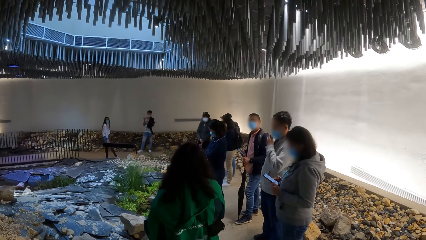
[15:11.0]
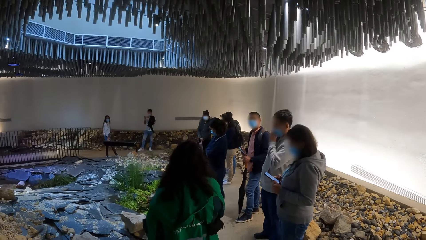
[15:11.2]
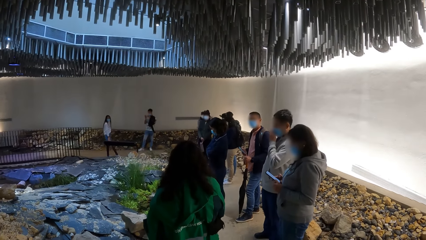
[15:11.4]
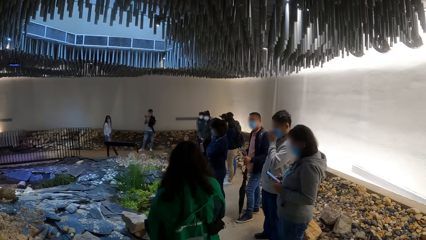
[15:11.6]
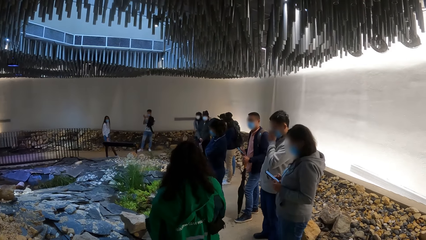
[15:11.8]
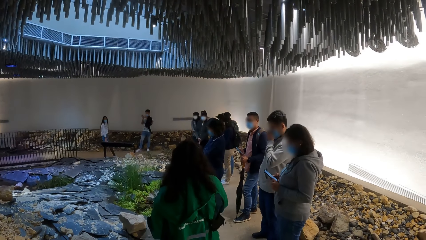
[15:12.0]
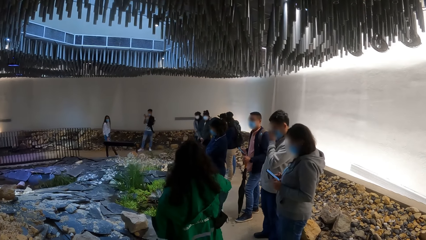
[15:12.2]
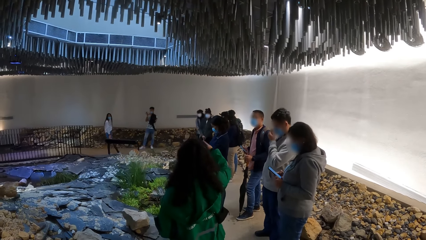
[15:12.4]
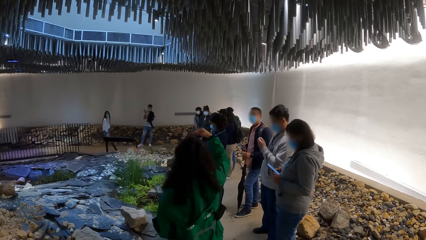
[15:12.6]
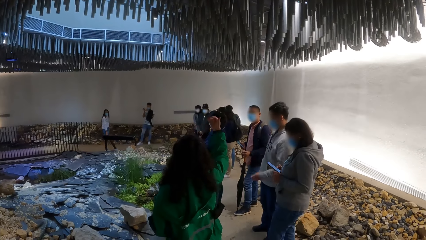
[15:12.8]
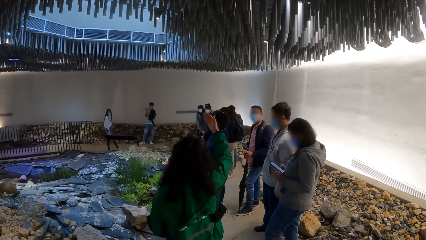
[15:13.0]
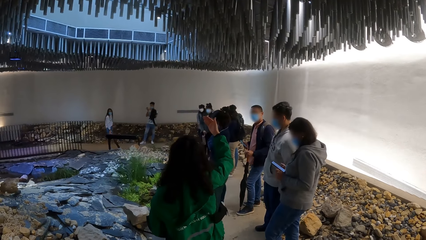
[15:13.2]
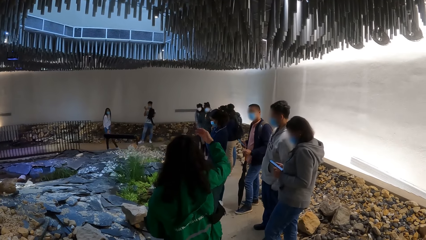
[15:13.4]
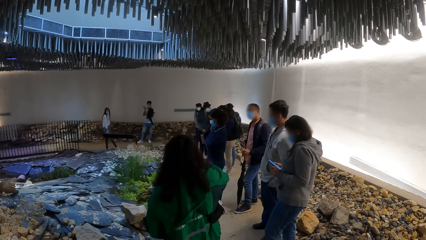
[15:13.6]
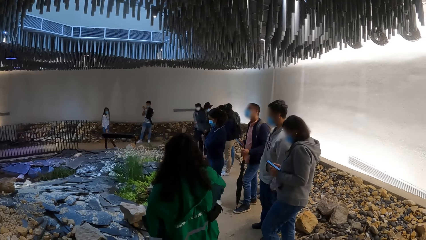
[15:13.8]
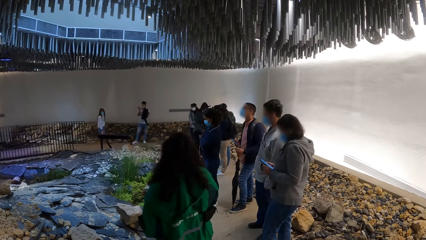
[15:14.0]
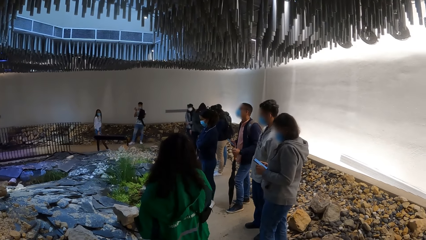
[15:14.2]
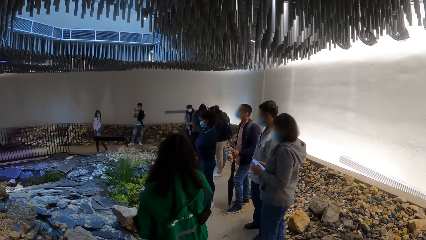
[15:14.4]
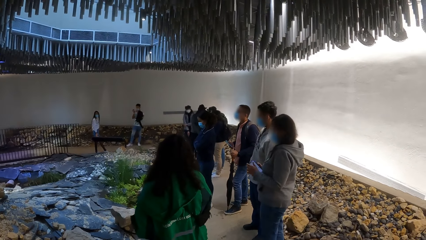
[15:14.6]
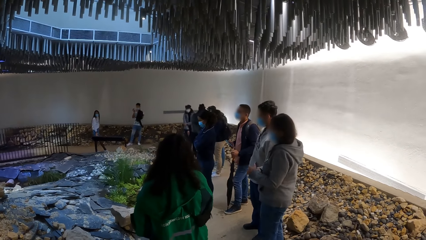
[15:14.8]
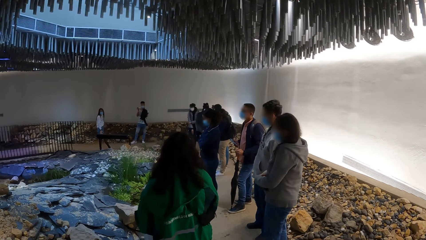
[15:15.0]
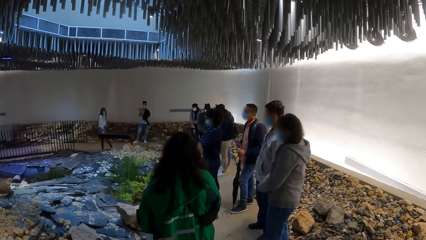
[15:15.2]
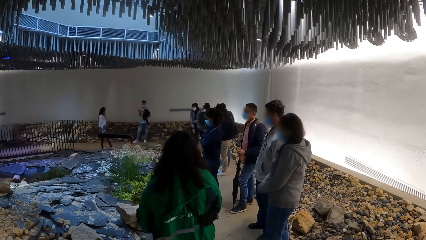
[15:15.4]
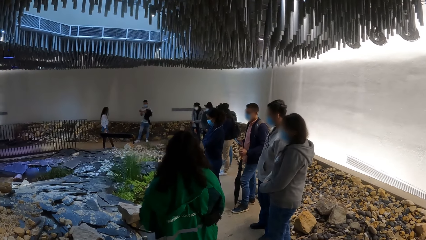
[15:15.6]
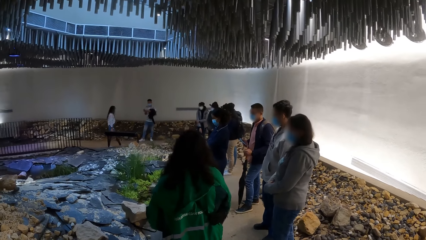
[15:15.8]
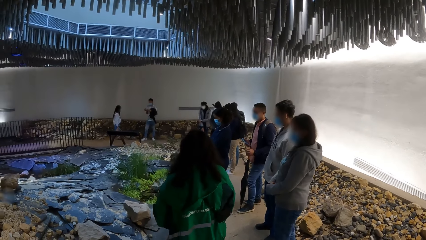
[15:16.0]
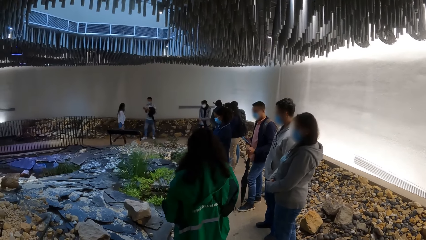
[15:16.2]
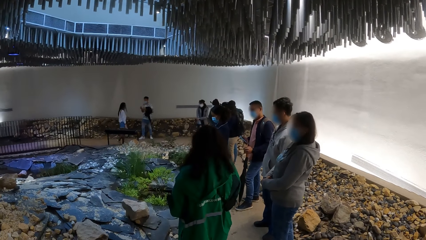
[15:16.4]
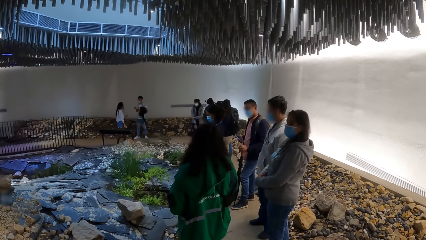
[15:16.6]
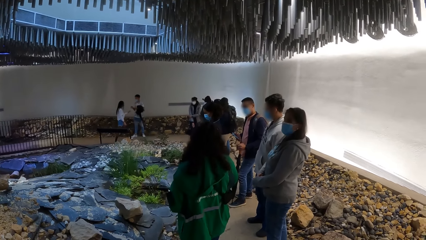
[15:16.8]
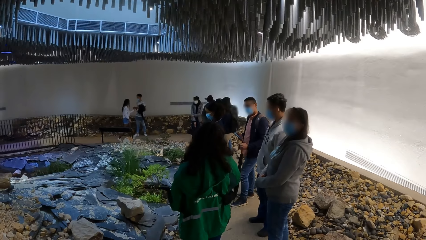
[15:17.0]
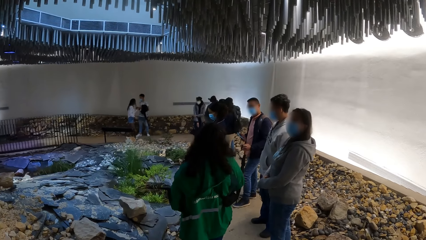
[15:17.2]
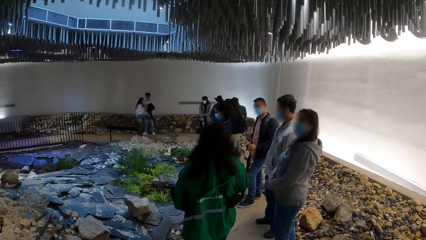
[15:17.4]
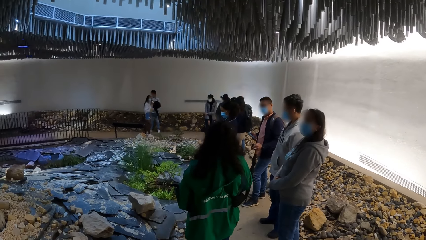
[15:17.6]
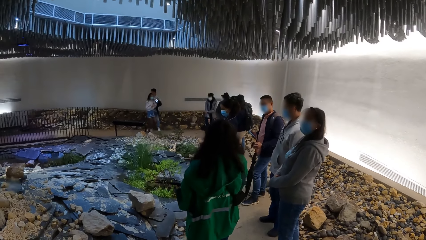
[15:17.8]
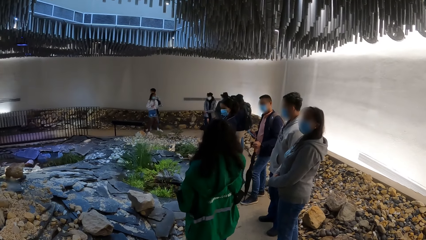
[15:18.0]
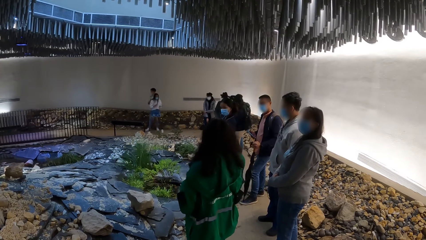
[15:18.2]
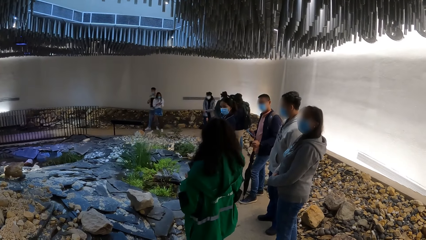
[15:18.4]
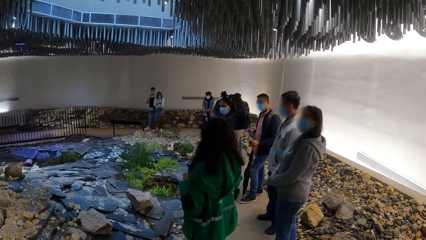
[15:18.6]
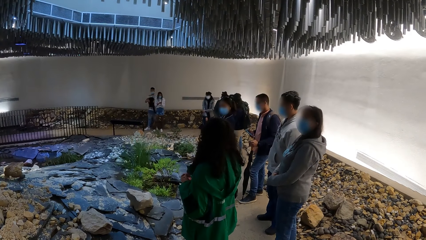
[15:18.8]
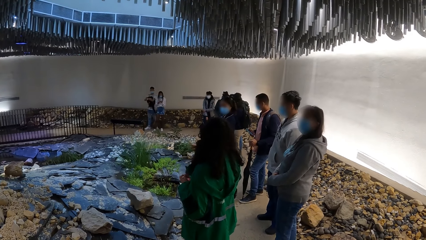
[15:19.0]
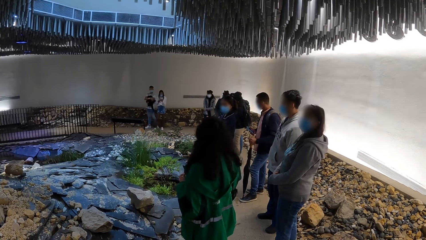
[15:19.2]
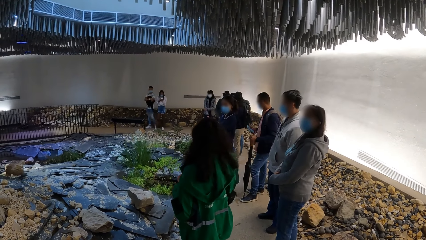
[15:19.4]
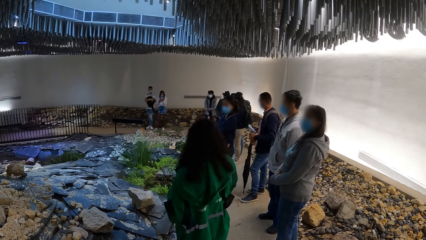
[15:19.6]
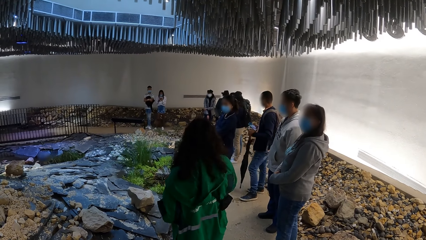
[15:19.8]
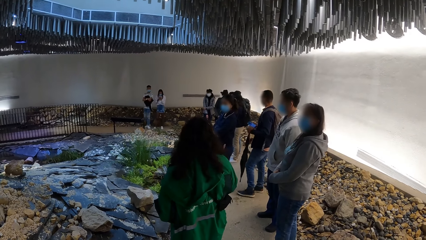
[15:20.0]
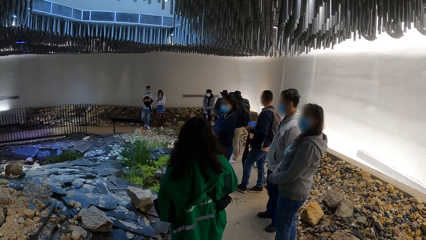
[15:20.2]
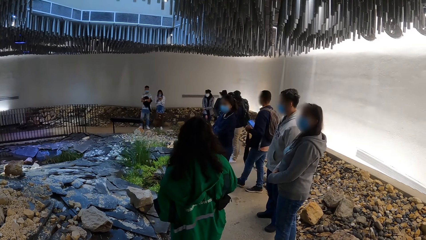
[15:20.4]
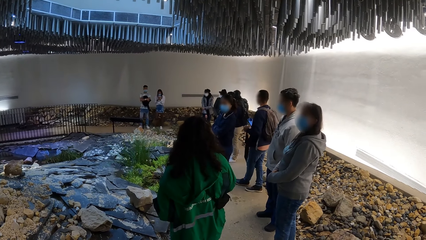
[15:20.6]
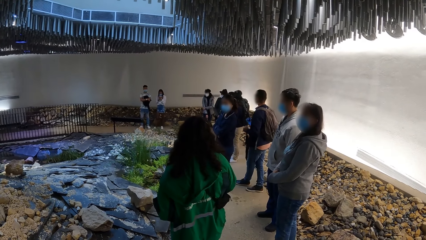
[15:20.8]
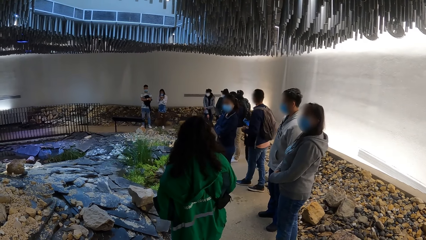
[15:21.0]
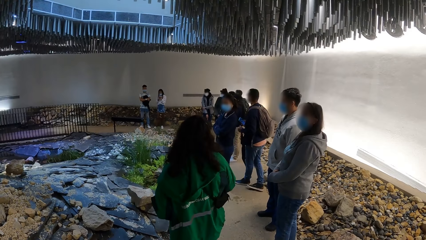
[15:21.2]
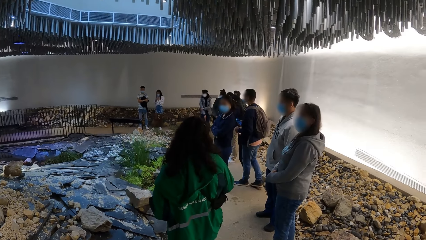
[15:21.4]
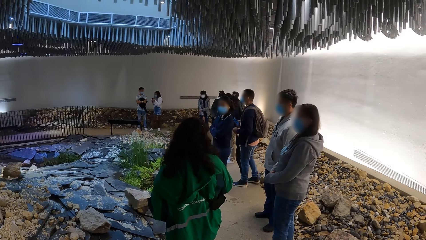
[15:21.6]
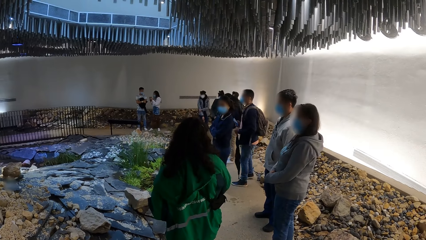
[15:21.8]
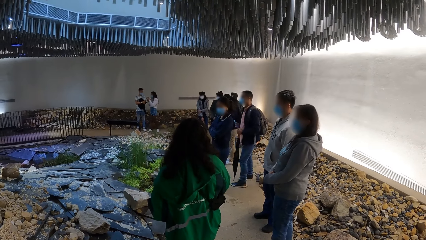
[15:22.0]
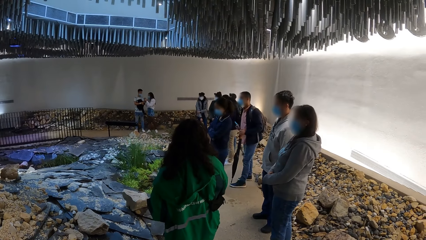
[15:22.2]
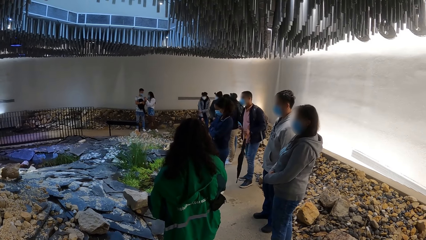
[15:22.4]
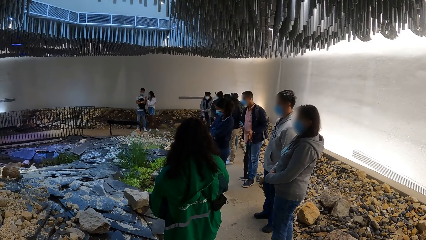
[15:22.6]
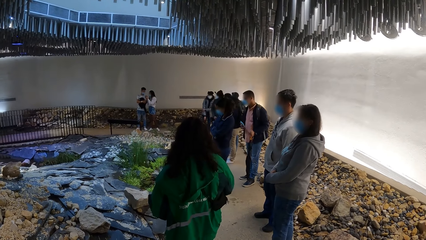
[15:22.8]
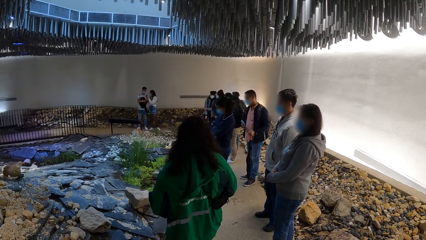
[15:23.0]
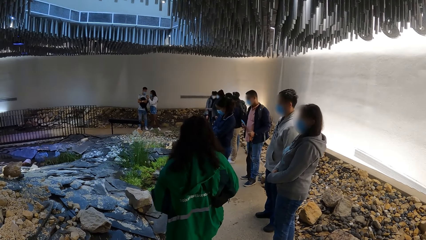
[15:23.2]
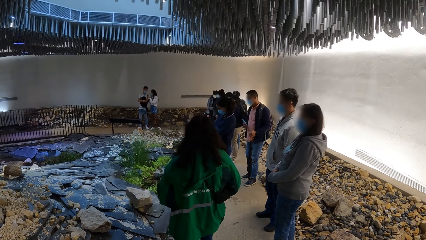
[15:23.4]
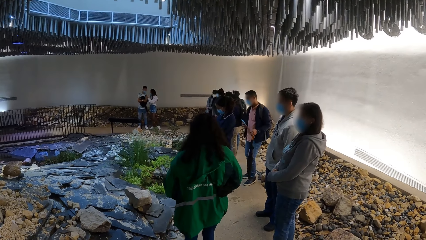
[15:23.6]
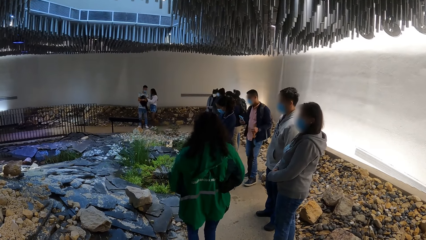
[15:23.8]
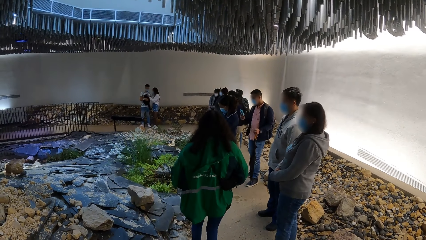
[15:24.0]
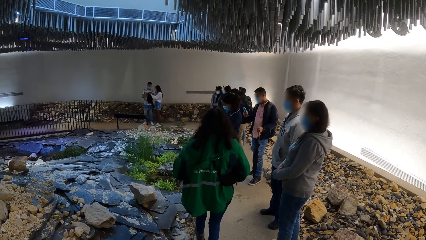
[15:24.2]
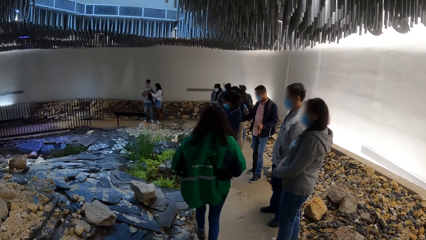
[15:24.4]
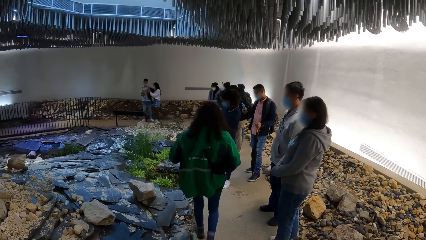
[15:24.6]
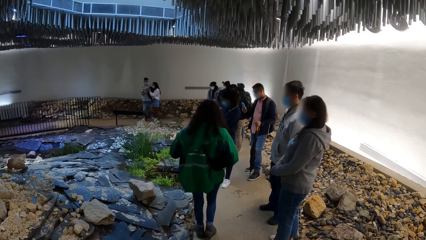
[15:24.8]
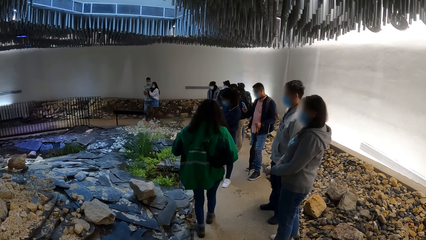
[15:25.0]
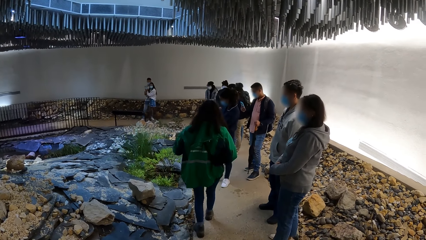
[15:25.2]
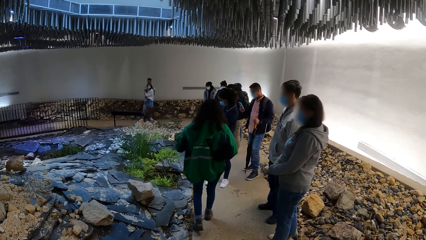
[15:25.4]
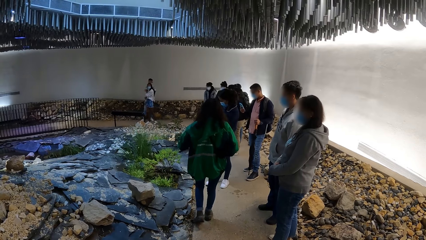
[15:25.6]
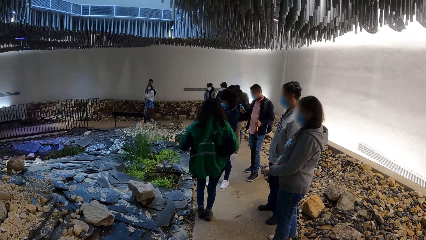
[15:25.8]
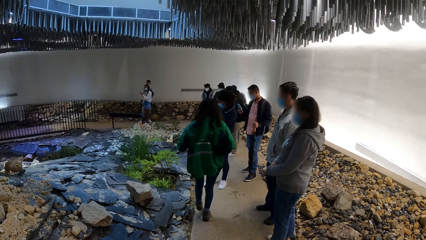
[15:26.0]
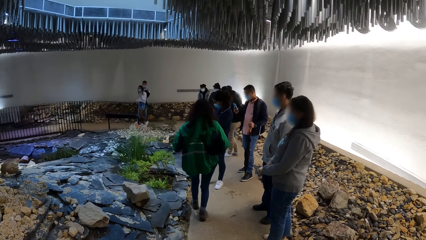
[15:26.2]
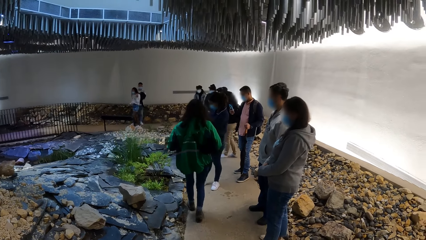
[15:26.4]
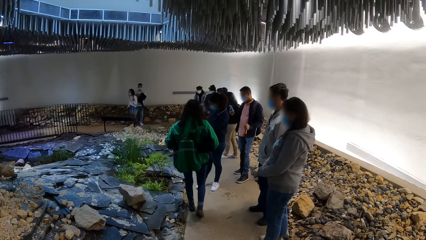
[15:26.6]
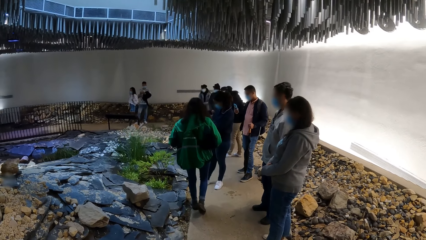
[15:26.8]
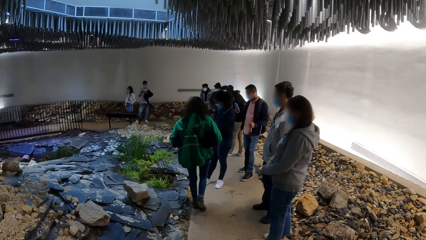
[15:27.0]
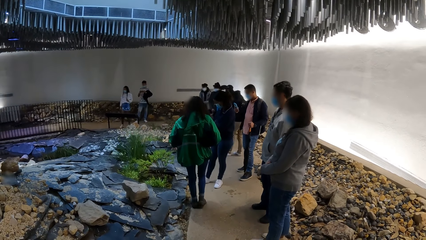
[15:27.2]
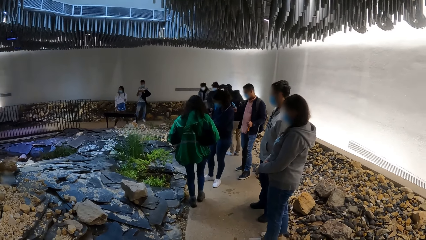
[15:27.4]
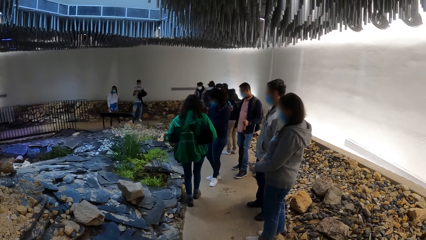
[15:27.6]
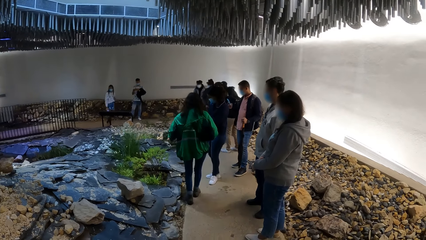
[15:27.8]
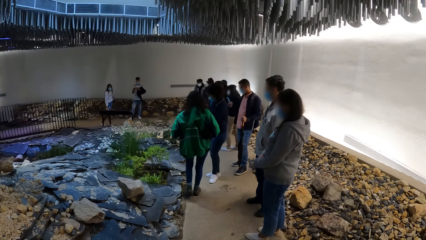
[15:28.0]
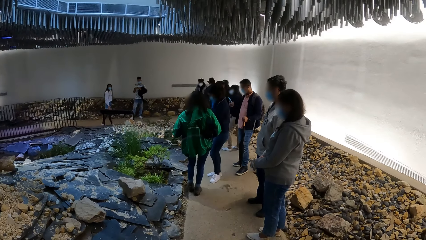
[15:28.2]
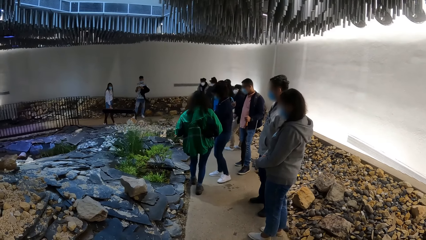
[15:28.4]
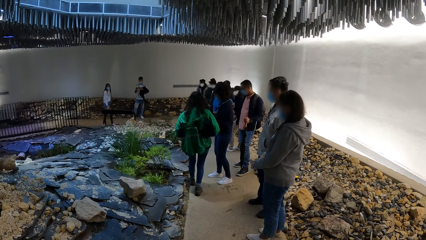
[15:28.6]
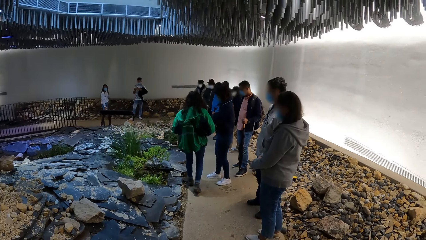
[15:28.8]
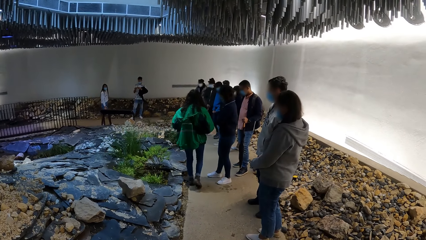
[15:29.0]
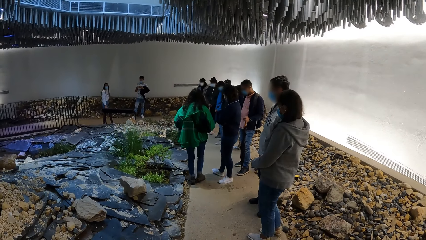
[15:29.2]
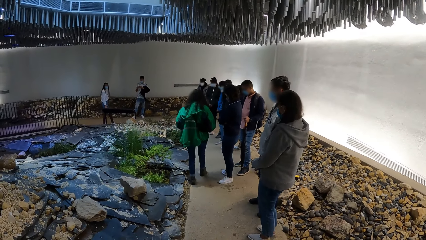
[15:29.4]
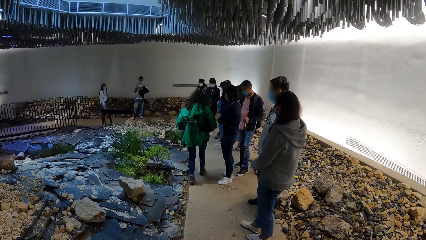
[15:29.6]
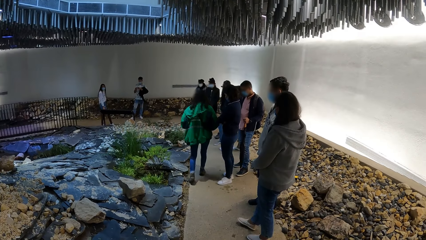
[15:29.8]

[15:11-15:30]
The camera wearer looks around. A woman interacts with the group of people. Another woman collects the mobile phone from a man with her left hand. The camera wearer stands in the house. The first woman walks on the pathway. Another man operates the mobile phone with his right hand.
